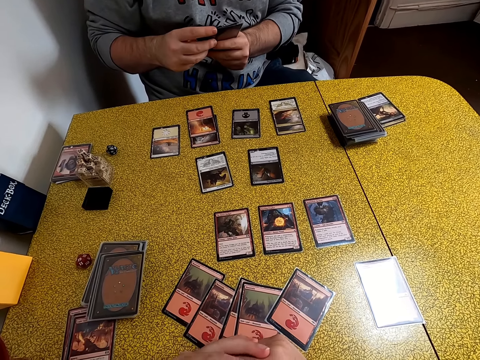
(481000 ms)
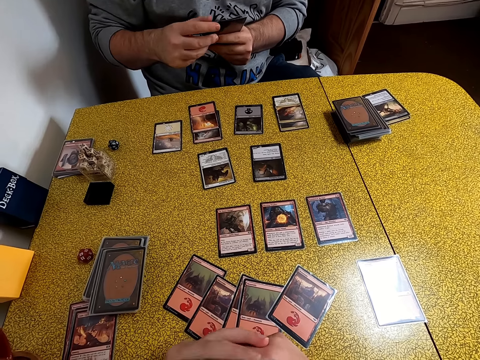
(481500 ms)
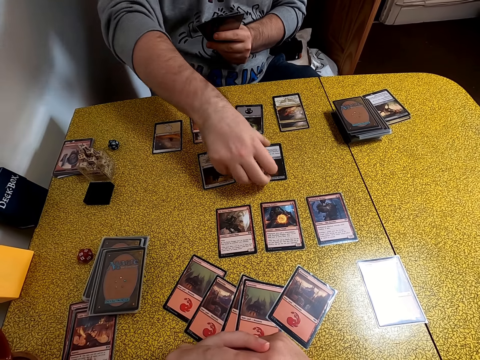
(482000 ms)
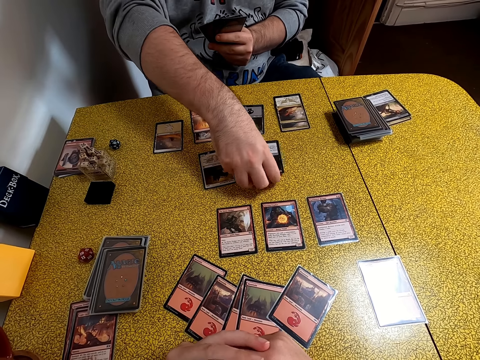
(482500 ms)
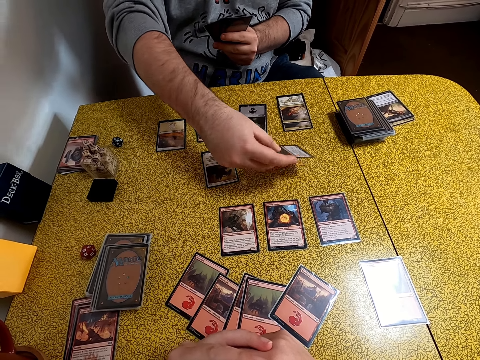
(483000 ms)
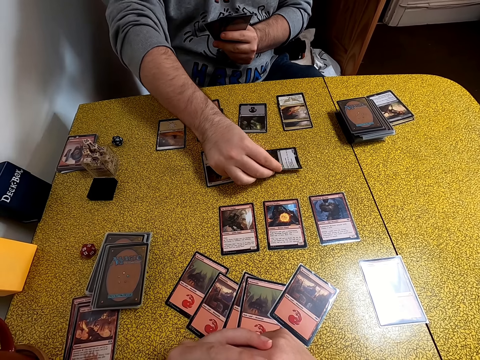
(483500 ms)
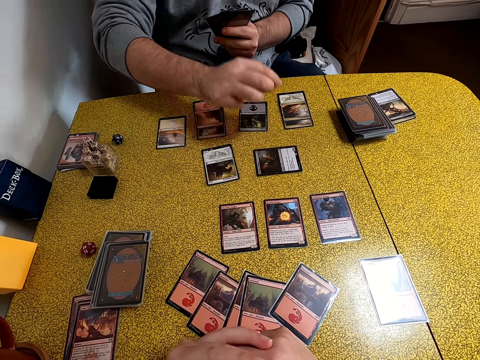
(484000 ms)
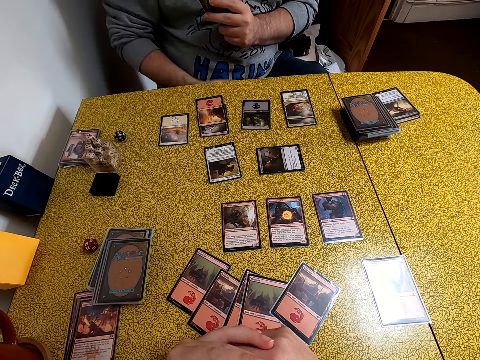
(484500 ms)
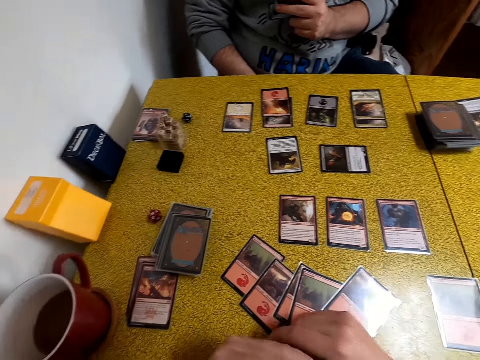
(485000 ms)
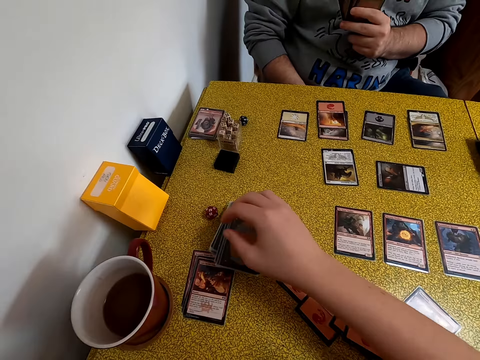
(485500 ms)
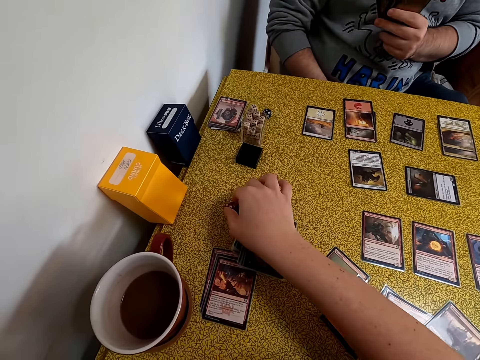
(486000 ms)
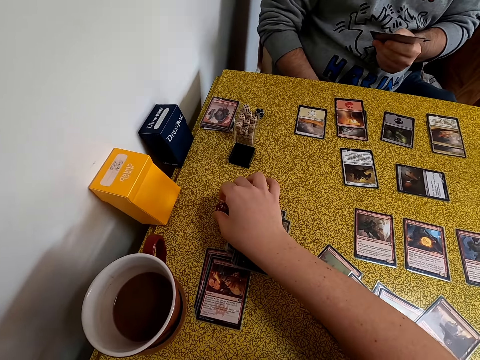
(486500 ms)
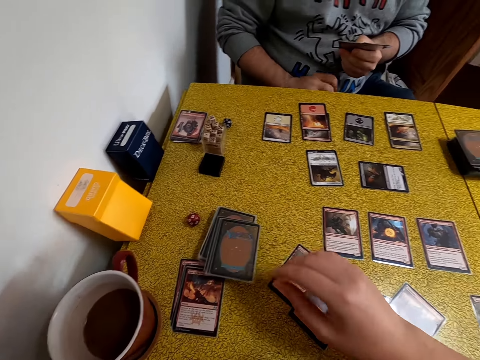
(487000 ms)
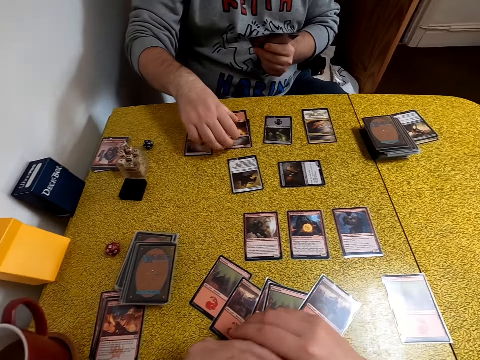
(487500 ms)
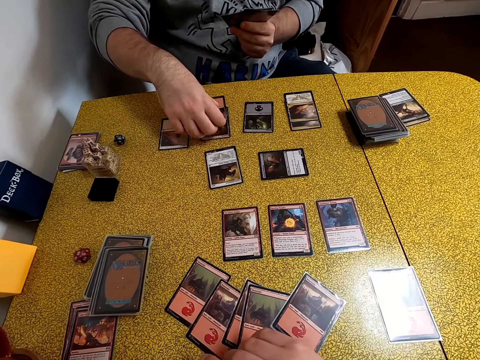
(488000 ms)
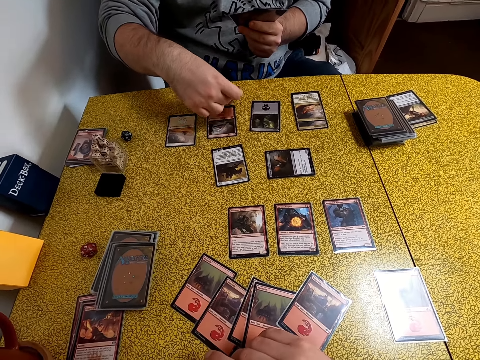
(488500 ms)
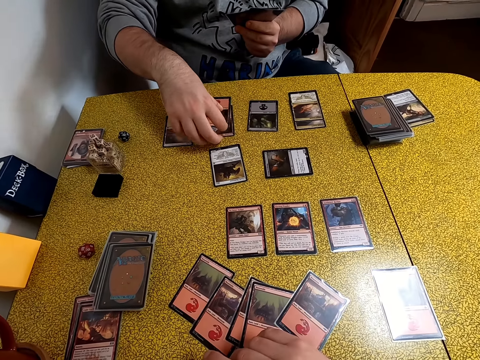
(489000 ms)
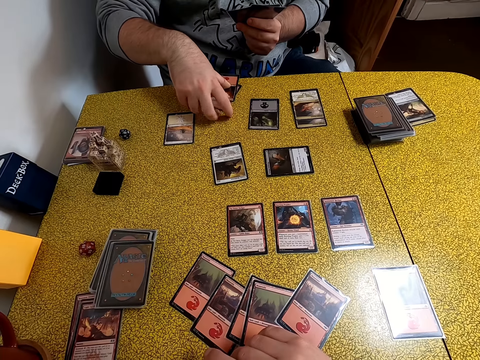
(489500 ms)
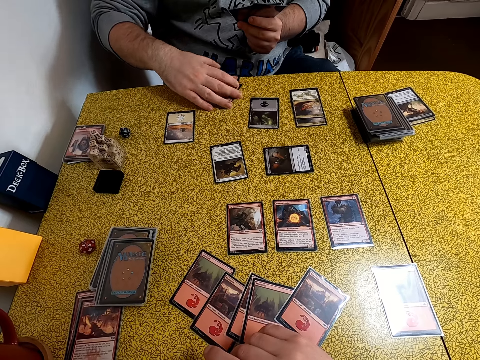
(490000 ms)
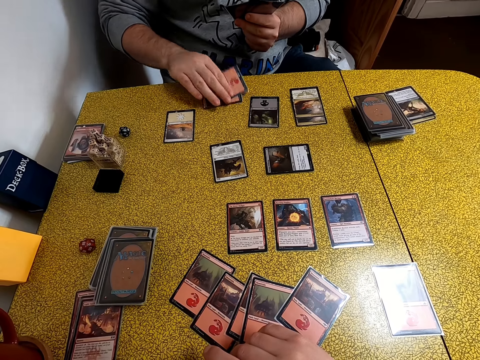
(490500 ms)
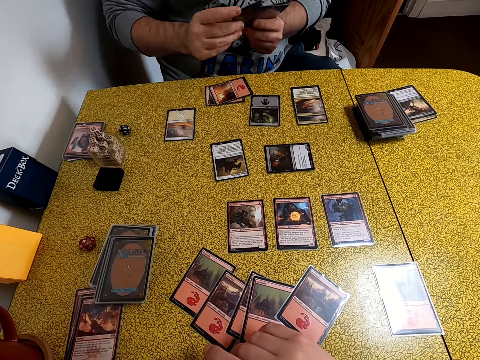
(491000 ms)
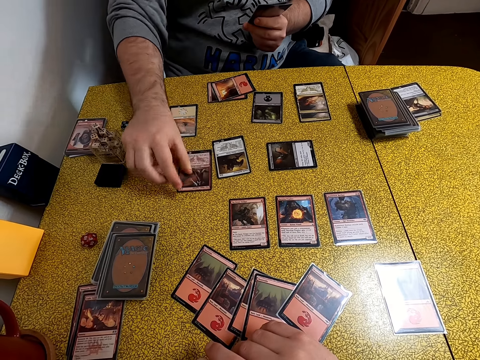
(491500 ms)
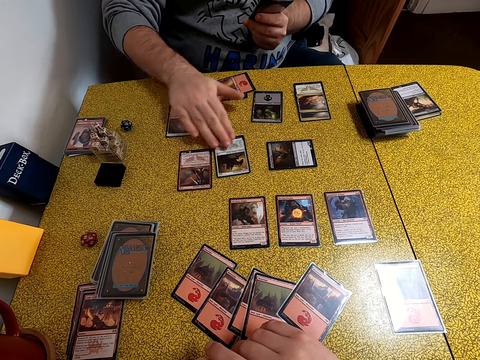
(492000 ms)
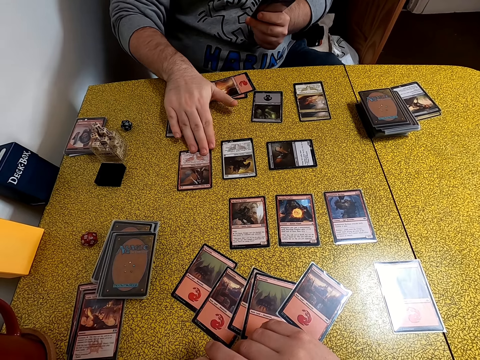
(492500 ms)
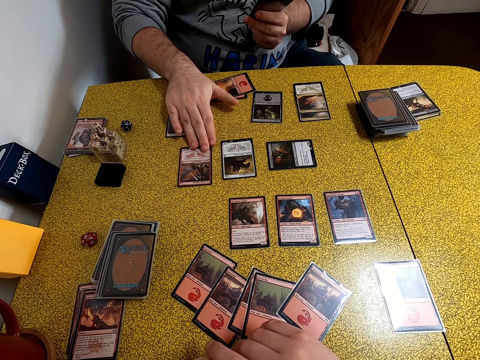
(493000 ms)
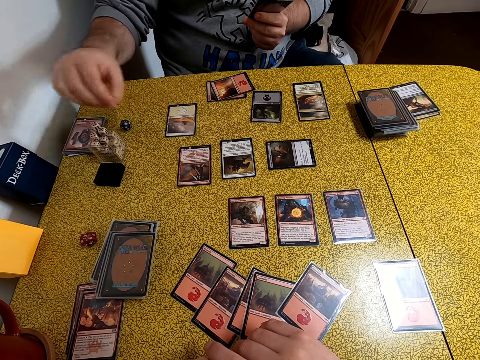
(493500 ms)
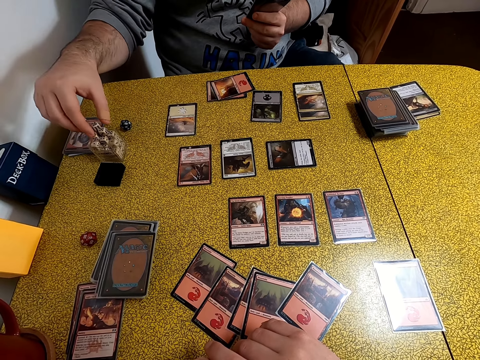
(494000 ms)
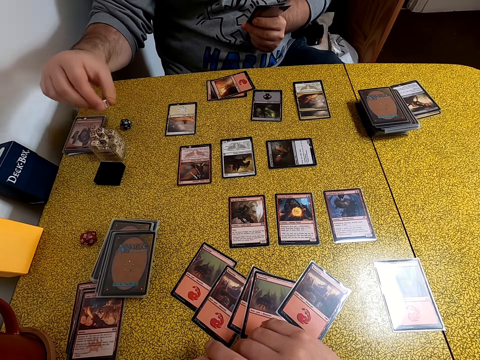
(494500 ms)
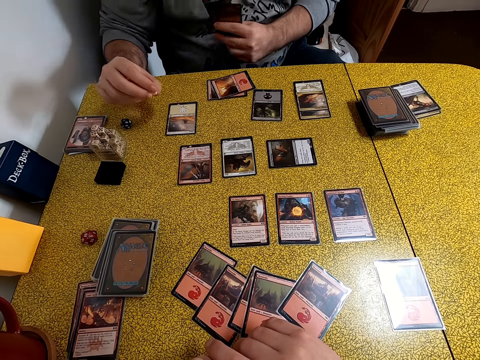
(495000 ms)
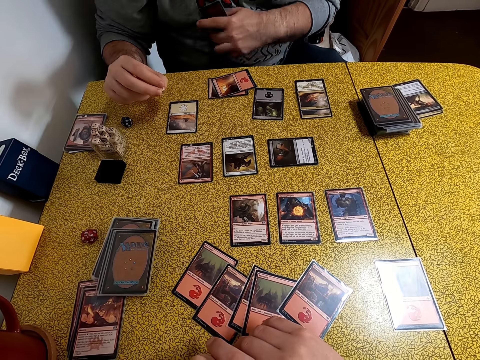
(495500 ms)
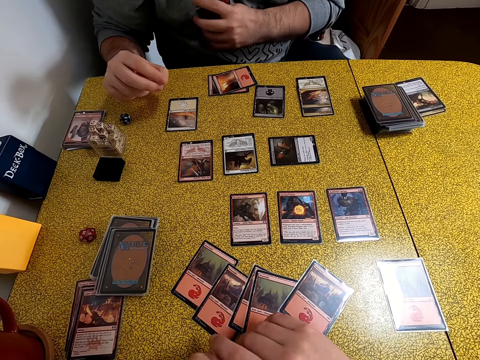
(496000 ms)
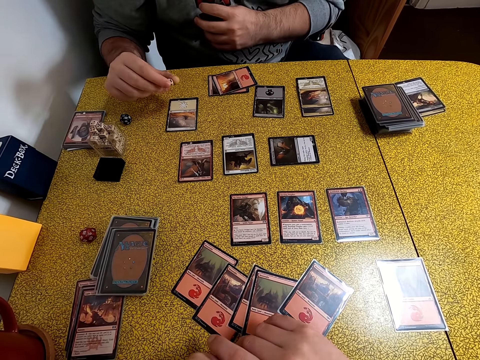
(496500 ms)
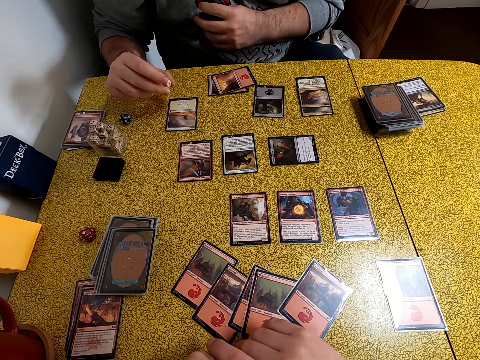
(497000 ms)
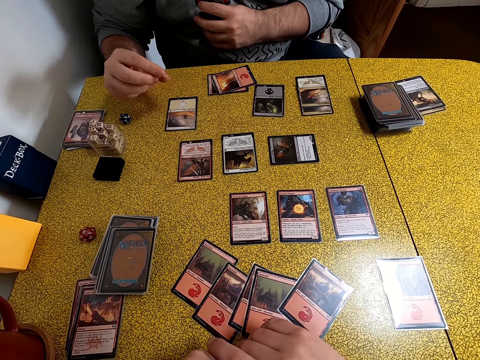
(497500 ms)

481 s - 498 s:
A man picks a card from the table. The camera wearer picks a card on the table. The man puts the card on the table. The camera wearer touches the dice on the table. They pick cards from the table, put the cards on the table, and put a card on the table. The man places a card on the table. The man picks up a dice. The camera wearer picks a dice from the dice box.

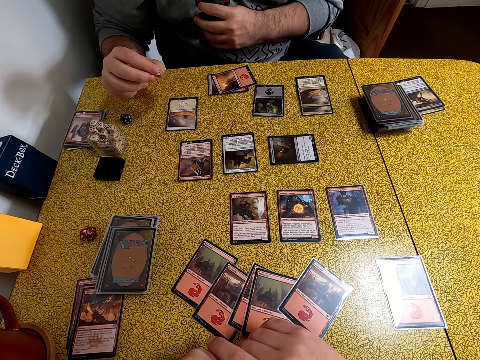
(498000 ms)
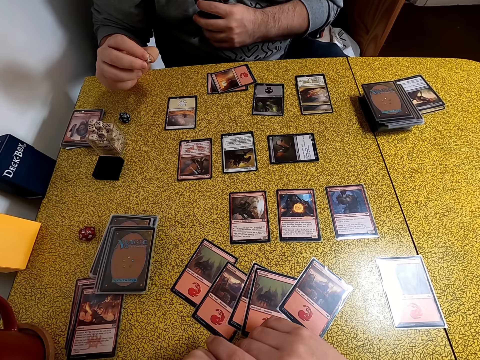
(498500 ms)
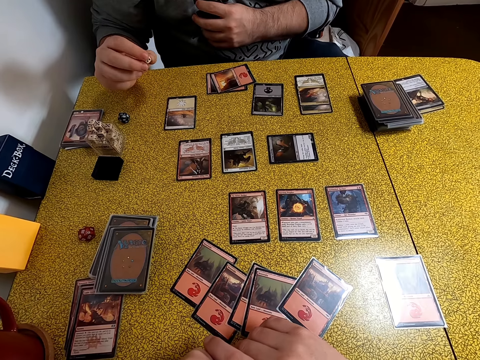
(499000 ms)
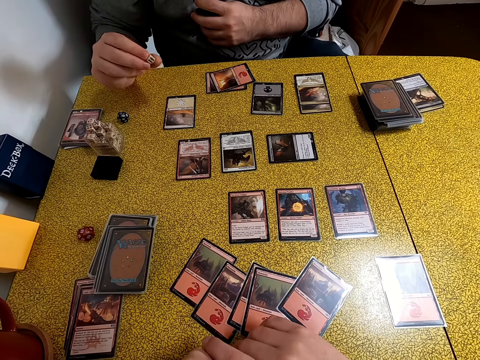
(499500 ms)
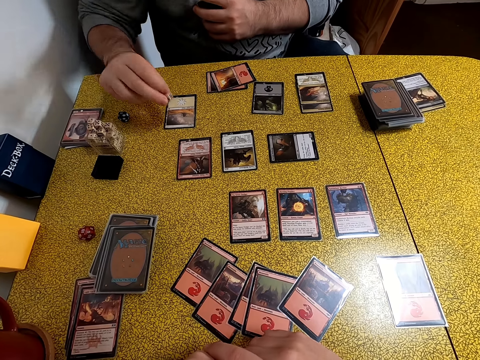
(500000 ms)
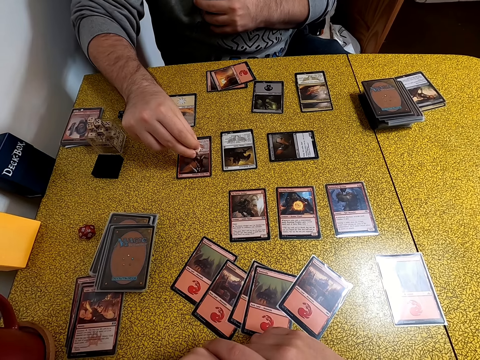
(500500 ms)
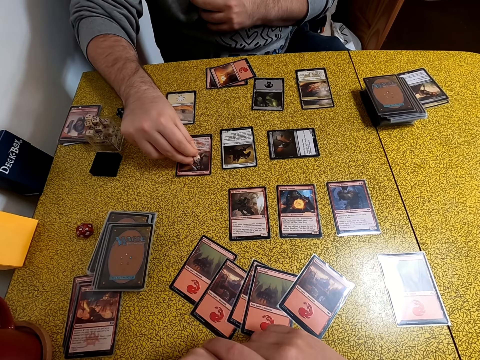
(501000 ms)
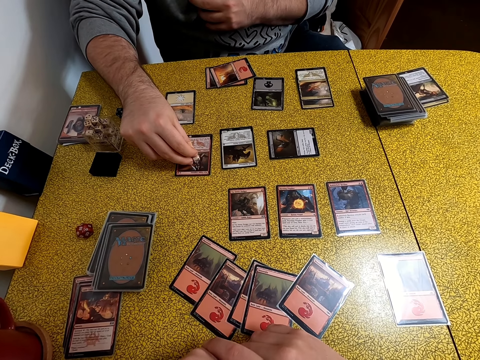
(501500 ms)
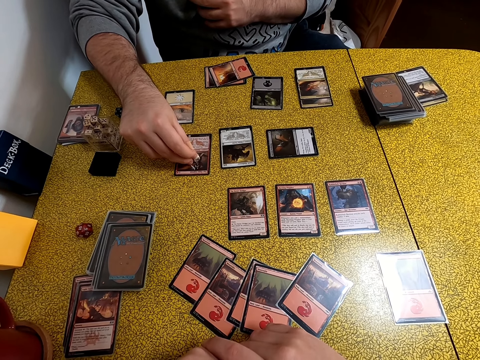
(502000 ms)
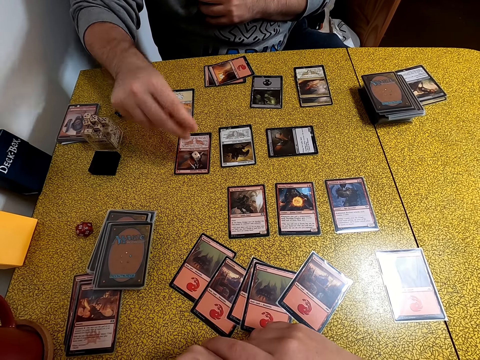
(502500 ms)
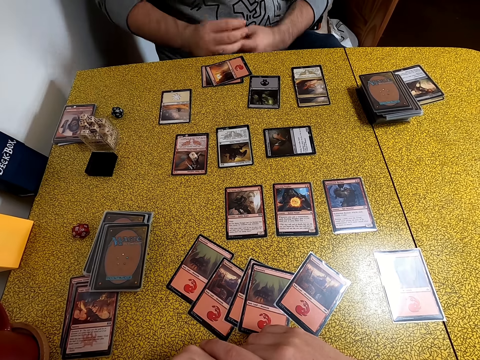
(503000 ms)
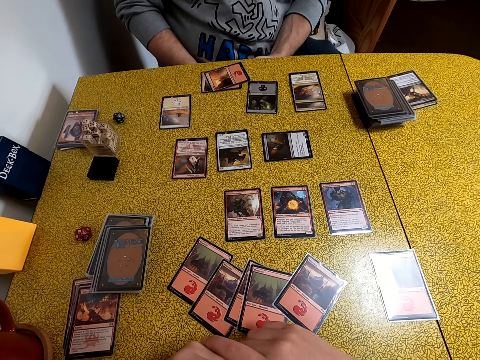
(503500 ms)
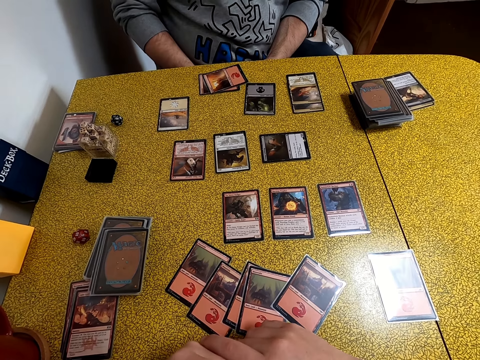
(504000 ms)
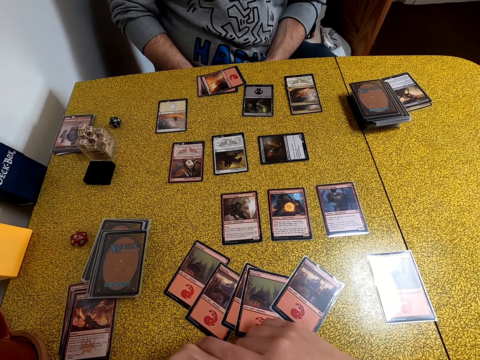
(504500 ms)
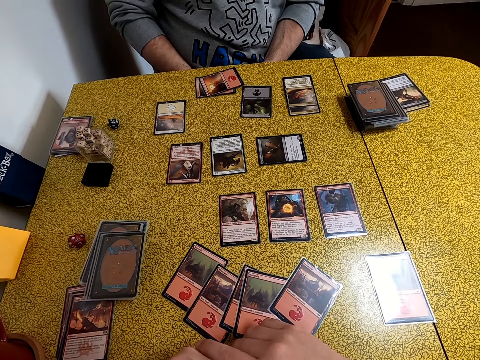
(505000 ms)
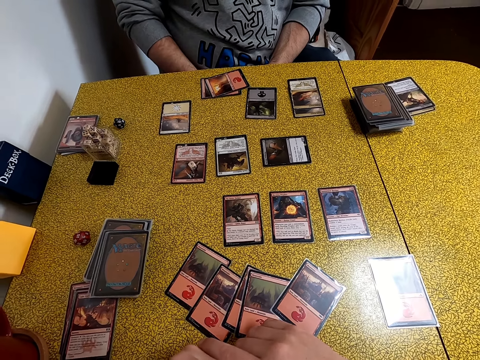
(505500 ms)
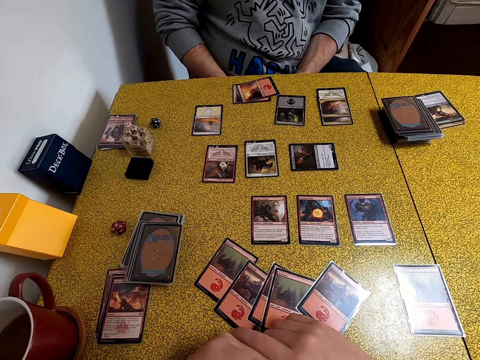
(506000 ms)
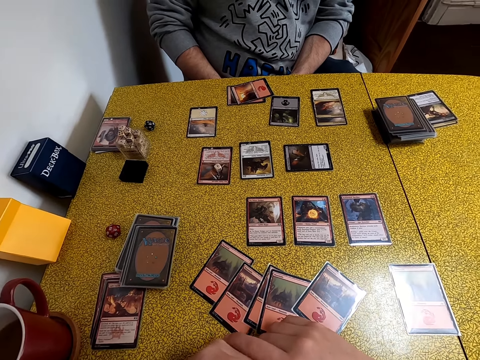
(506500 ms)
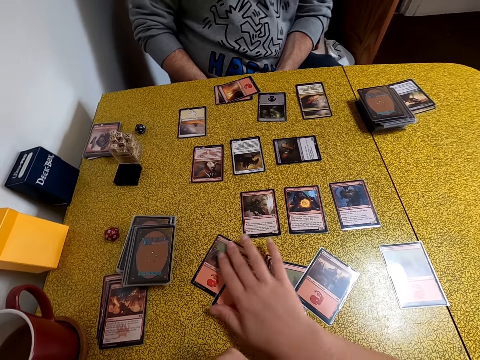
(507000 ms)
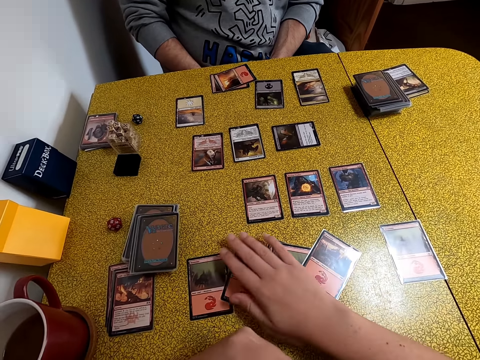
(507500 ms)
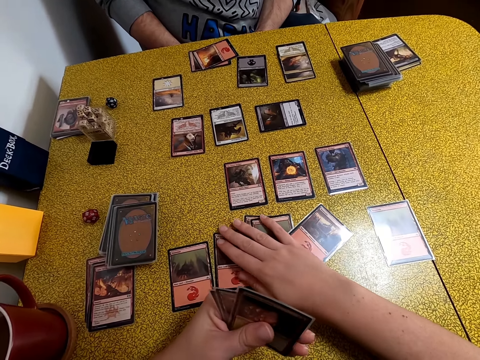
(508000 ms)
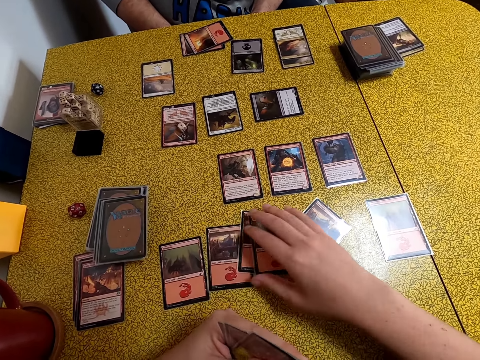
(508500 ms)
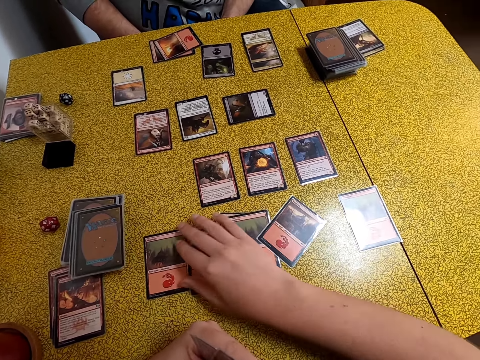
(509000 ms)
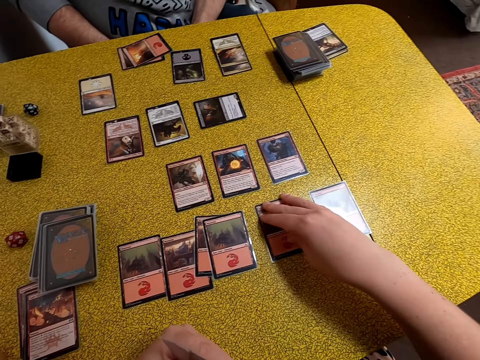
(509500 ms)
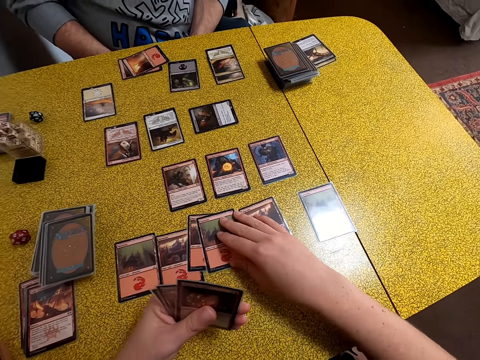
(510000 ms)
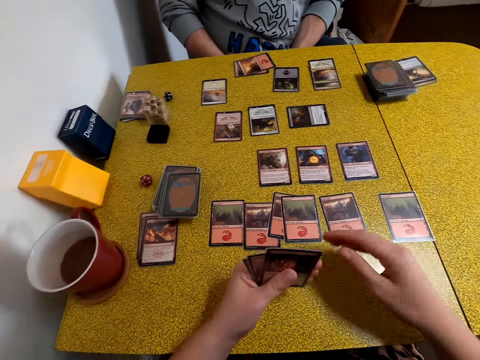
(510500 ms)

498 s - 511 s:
The camera wearer puts the dice on the table. A man places a dice on the card. The camera wearer moves the cards on the table and touches the cards on the table.
